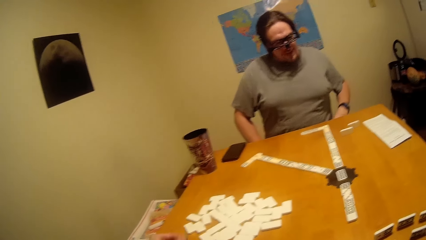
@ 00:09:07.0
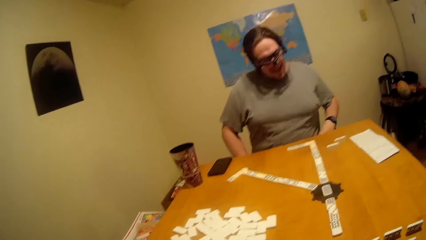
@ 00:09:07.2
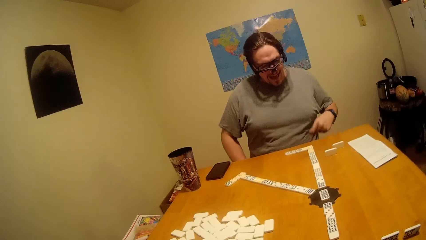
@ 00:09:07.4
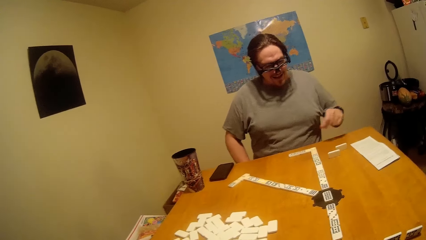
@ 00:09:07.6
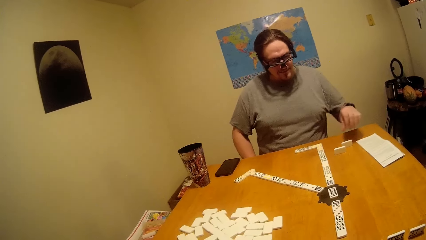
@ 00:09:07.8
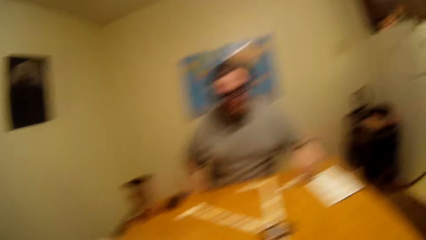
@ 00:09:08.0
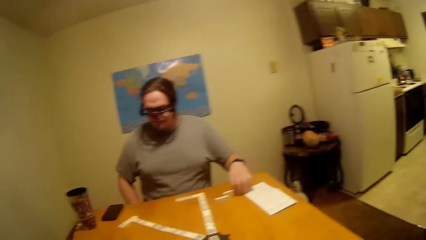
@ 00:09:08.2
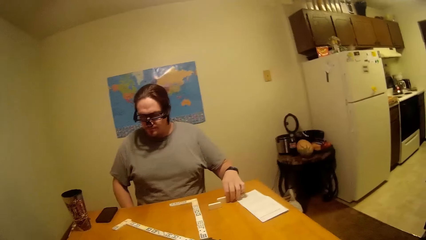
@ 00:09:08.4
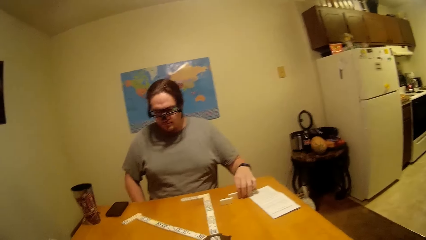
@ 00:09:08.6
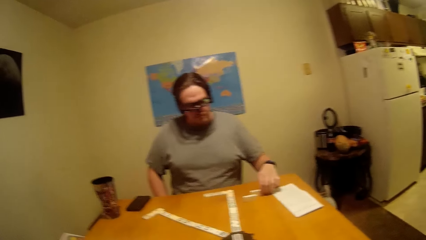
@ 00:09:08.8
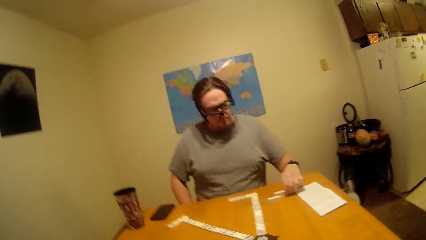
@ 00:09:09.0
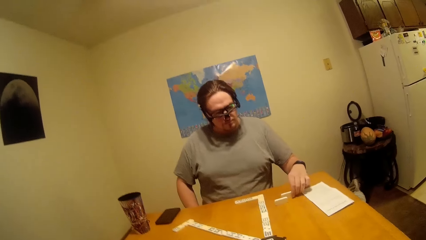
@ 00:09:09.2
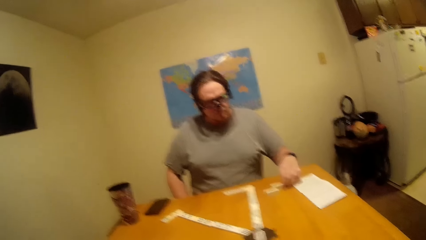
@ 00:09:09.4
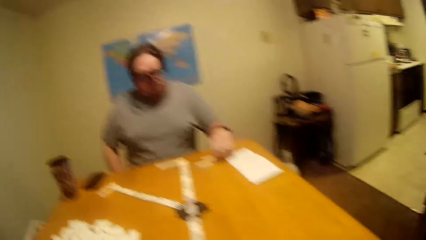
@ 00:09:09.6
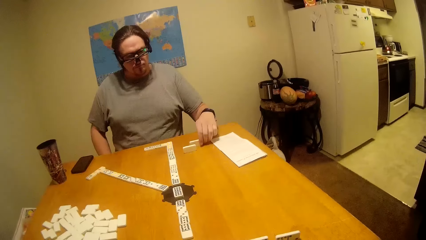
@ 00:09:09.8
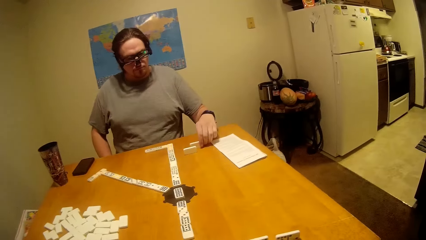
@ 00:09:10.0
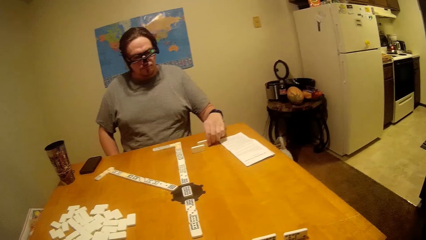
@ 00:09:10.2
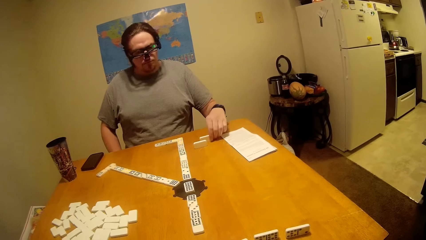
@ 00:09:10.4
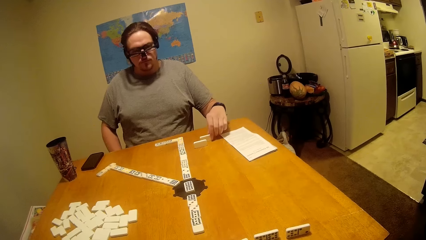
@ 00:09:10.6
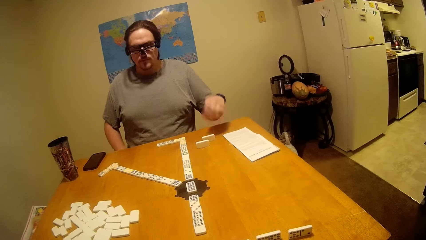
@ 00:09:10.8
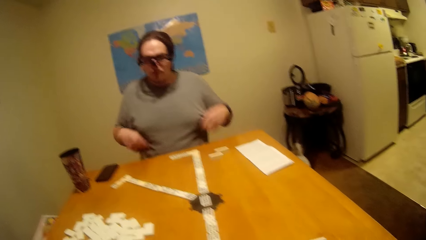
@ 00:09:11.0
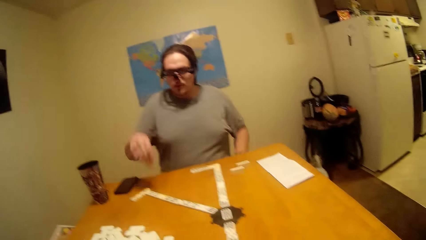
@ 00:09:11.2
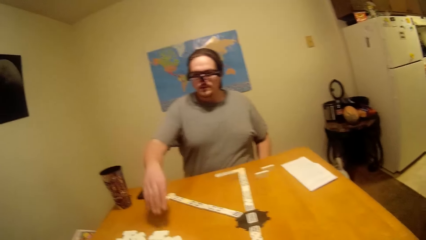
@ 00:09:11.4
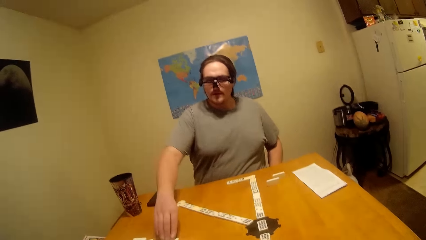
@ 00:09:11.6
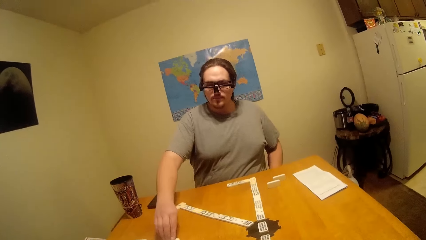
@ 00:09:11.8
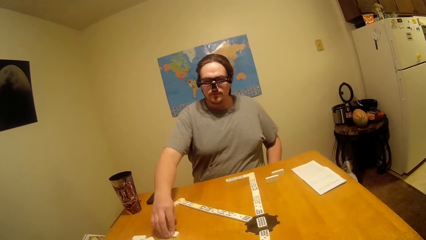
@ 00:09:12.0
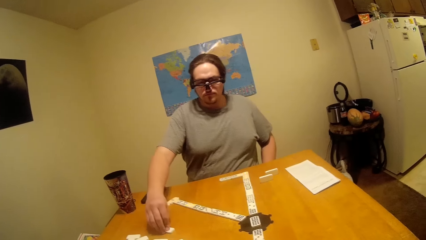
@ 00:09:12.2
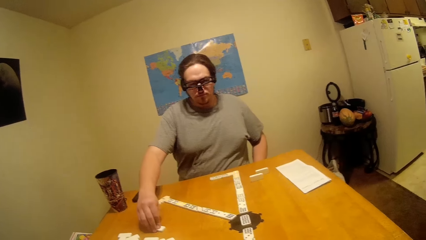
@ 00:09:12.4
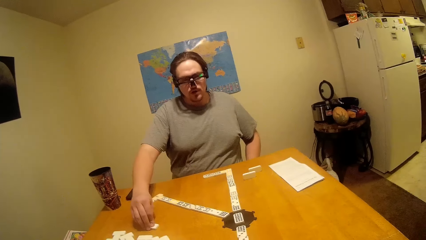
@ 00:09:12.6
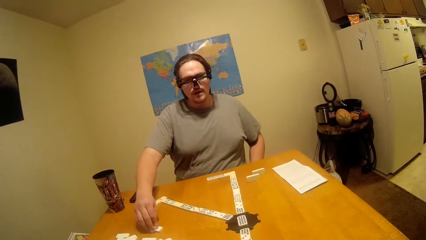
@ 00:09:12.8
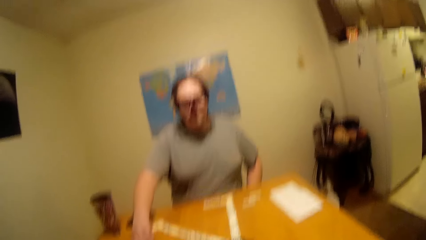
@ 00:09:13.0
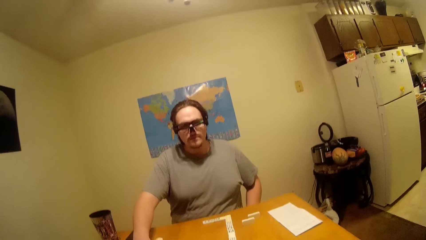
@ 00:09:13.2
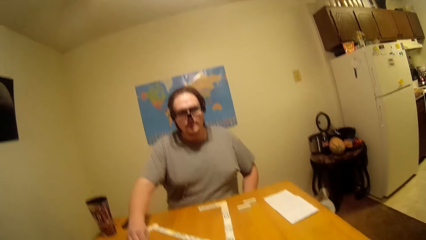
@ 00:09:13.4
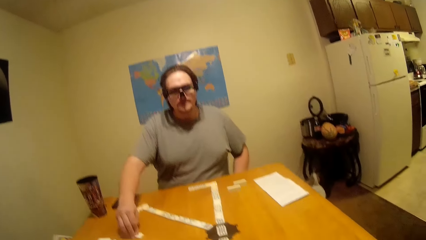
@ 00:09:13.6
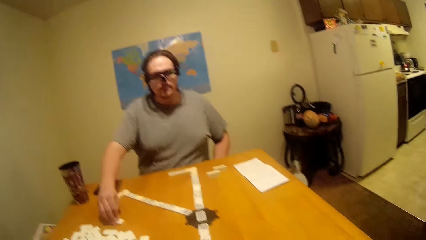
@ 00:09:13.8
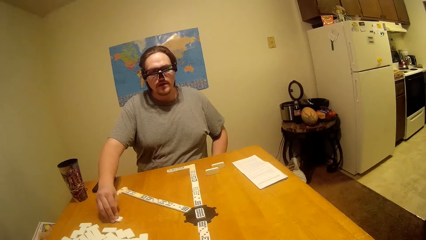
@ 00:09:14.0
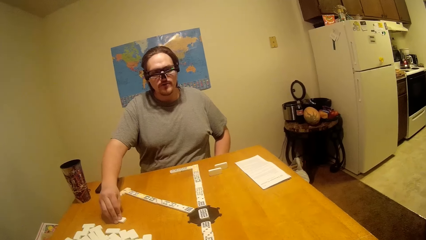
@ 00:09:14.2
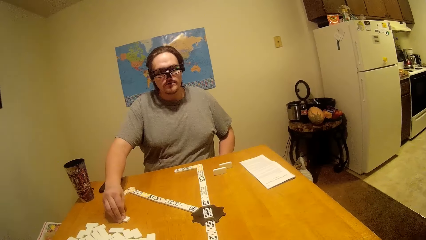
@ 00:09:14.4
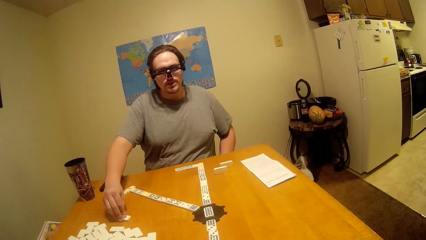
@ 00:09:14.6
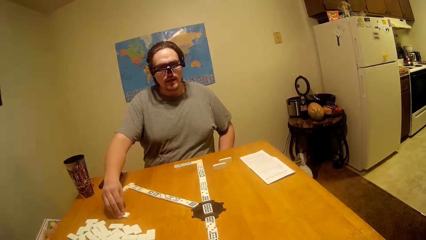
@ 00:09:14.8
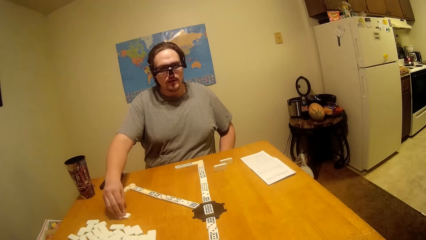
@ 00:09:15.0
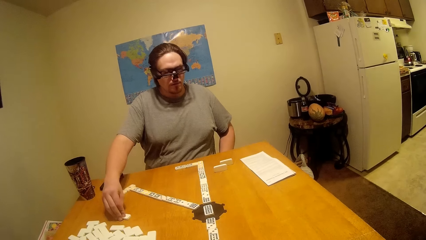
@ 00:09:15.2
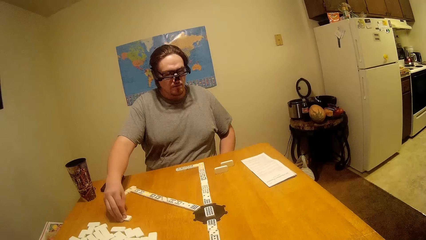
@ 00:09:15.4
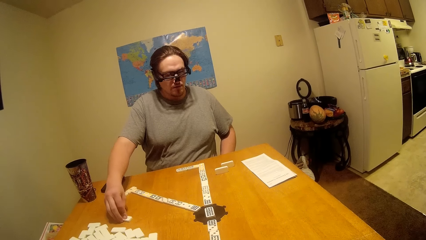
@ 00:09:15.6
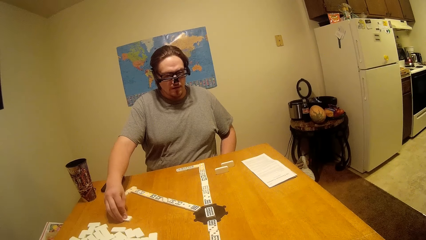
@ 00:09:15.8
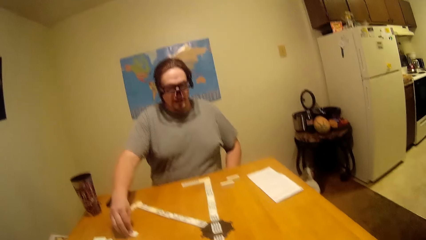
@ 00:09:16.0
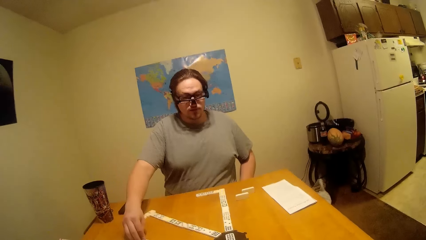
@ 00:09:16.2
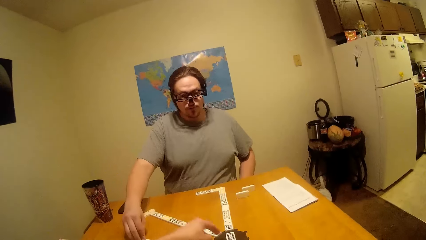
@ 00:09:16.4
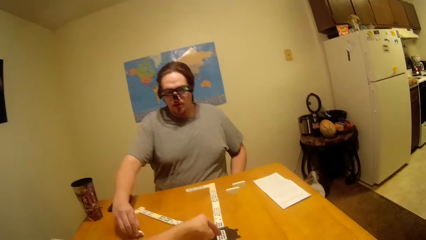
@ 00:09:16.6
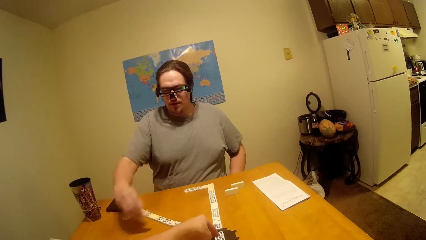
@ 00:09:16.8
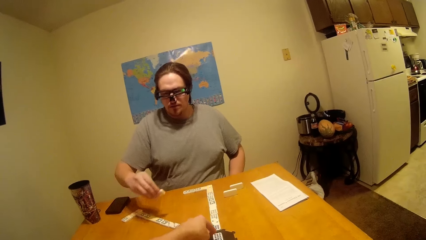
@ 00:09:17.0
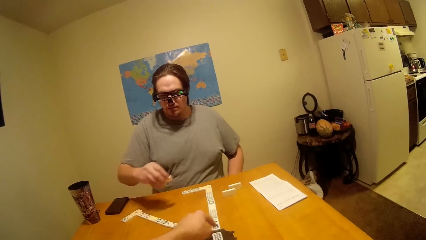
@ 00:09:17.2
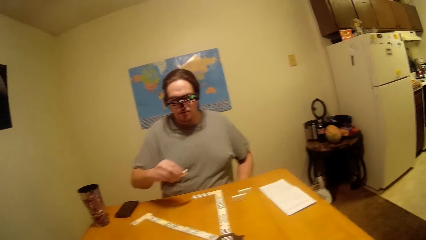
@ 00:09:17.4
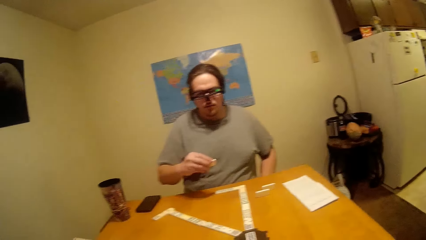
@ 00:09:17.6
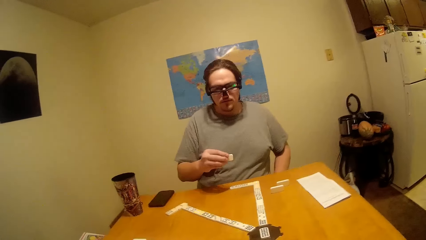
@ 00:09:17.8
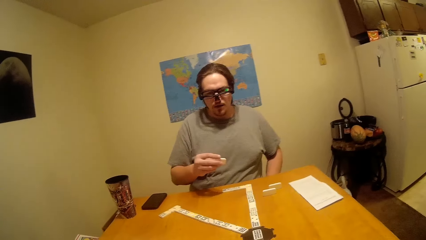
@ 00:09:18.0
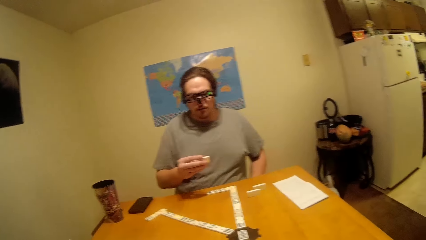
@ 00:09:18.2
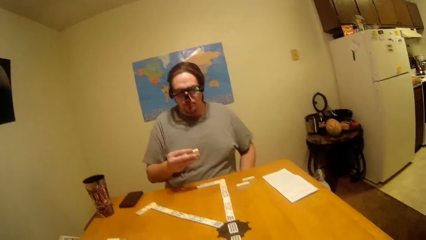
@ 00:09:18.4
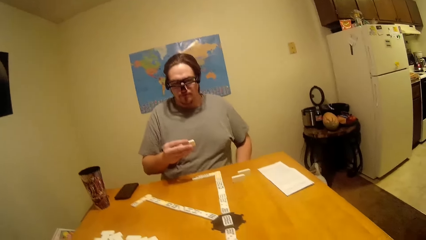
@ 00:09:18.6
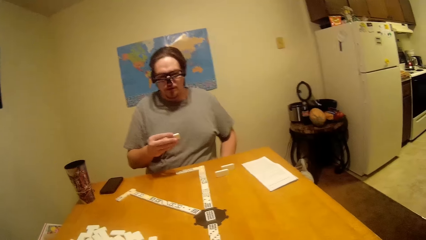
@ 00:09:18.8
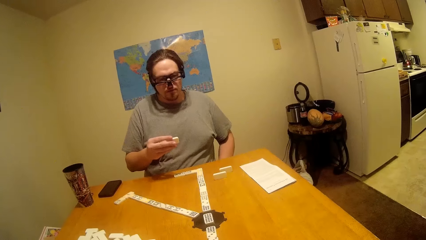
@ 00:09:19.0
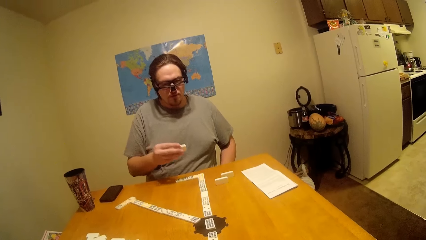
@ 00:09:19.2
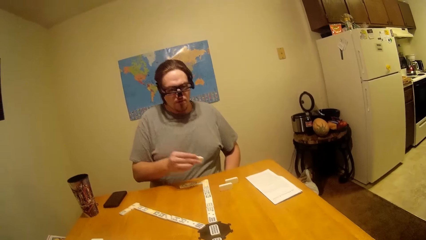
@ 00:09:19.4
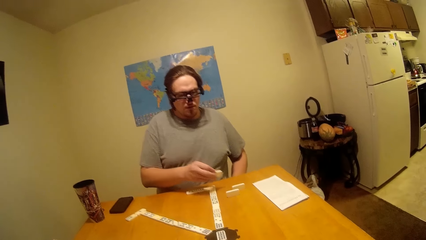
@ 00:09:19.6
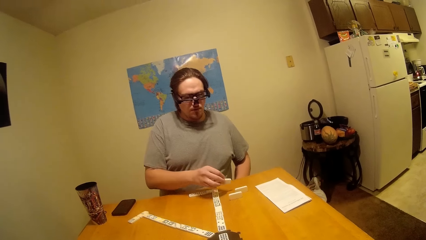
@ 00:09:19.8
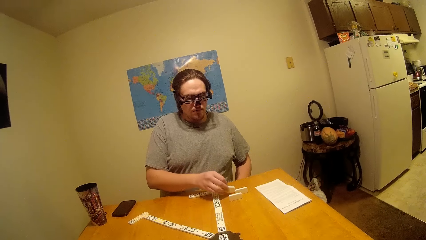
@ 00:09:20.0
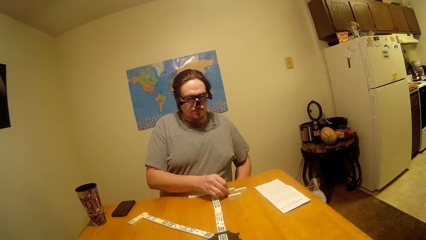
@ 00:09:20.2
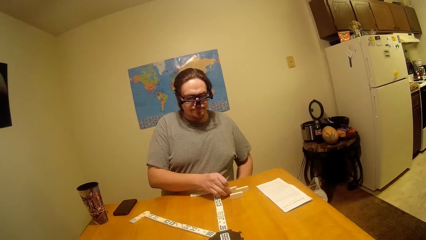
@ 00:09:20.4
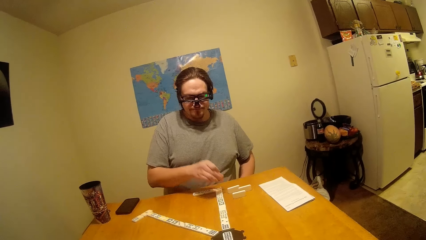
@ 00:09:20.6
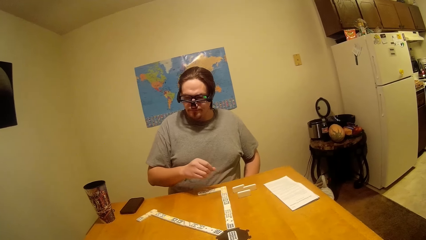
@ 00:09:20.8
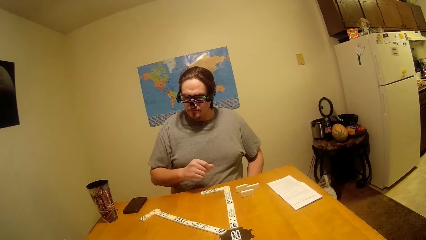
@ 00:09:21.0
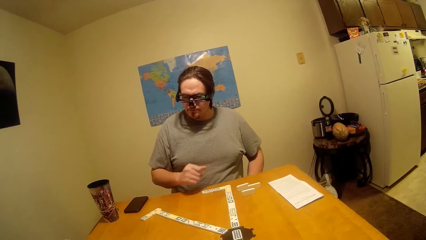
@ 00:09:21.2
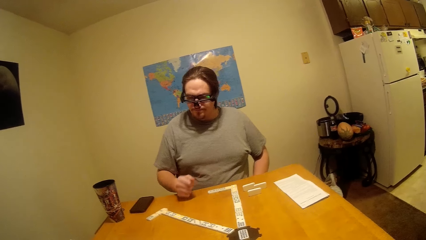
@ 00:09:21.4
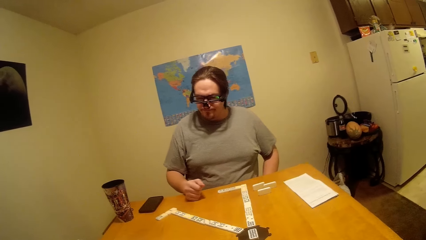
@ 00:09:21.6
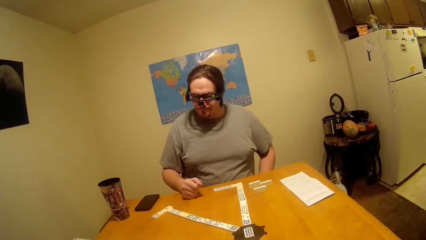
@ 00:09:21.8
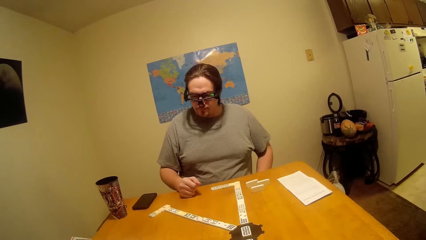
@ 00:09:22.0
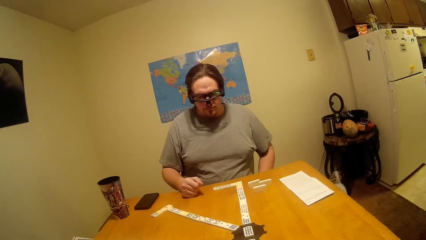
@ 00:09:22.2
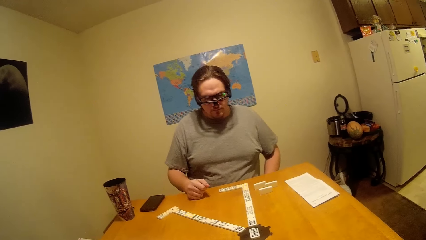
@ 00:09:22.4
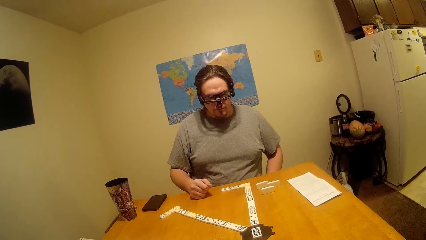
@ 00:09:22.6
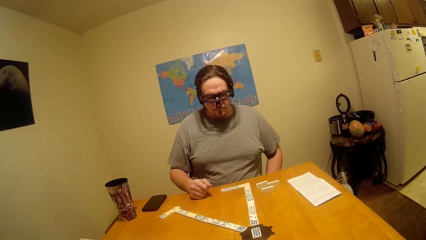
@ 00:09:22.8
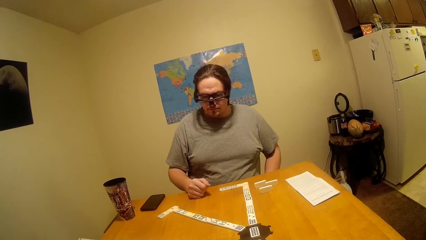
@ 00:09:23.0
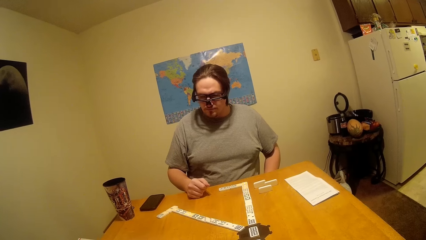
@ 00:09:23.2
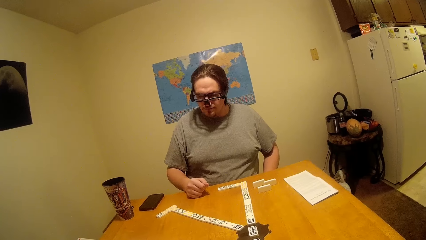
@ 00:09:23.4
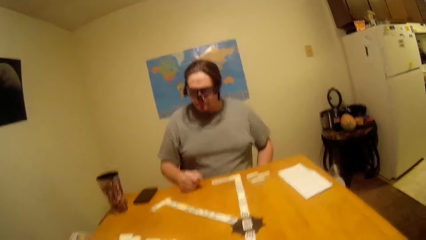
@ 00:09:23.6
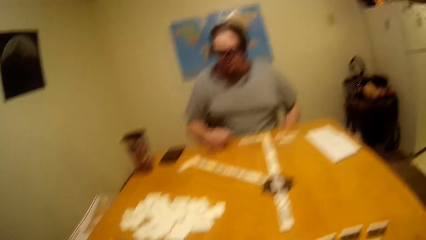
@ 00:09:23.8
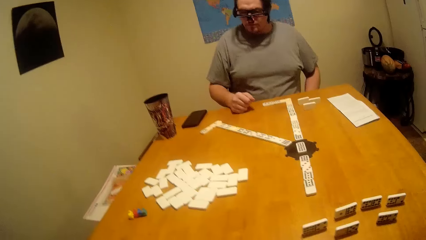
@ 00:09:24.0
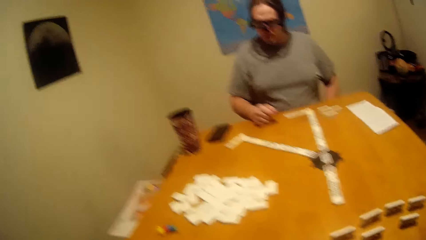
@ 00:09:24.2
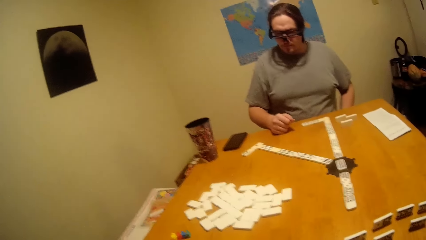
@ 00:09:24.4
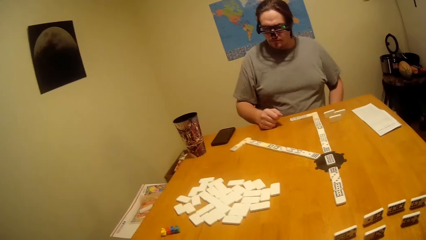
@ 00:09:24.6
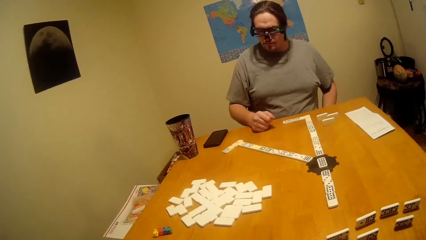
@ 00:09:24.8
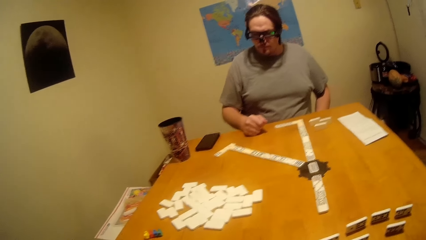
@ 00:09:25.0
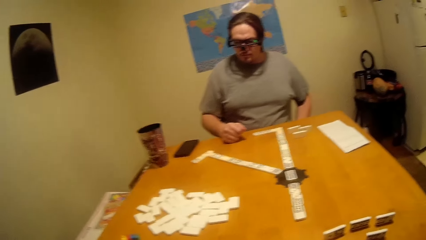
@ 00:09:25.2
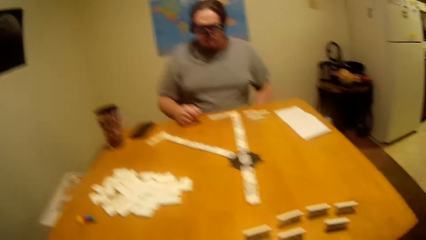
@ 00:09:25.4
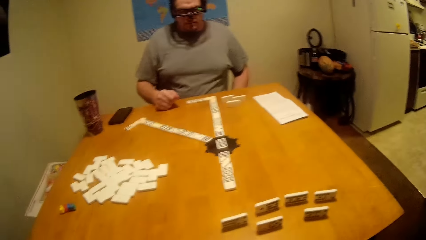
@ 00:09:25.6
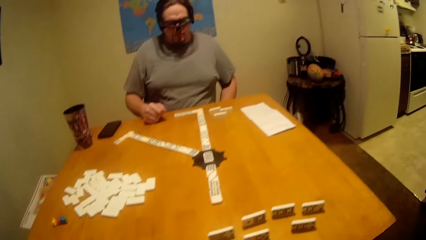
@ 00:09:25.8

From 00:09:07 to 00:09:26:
The camera wearer looks at a person play the dominoes. The person picks up the dice from the table and puts the dice on the table.
